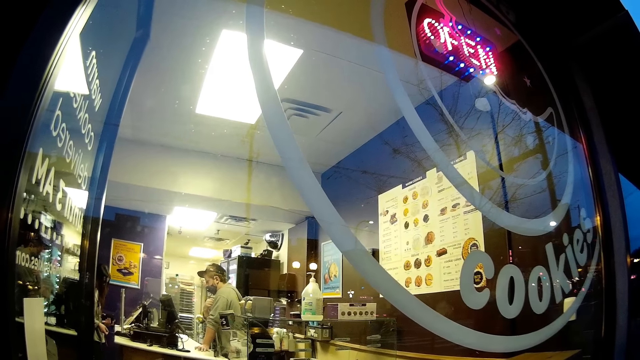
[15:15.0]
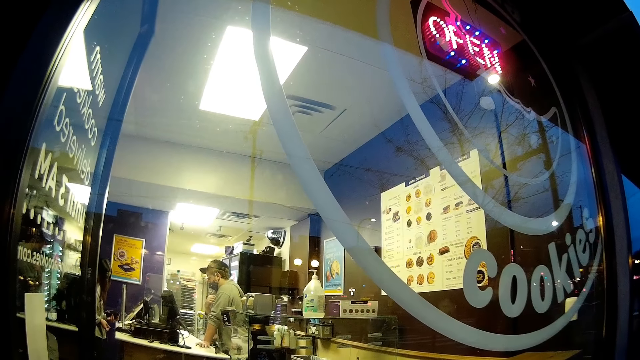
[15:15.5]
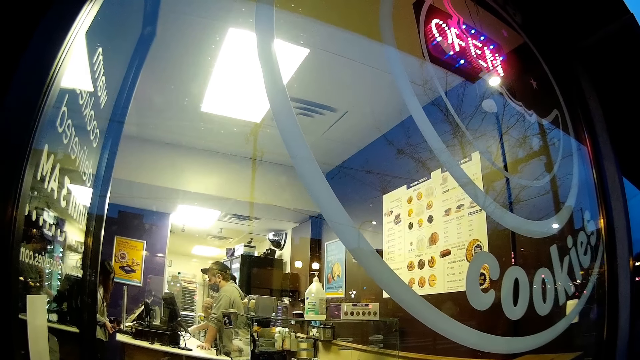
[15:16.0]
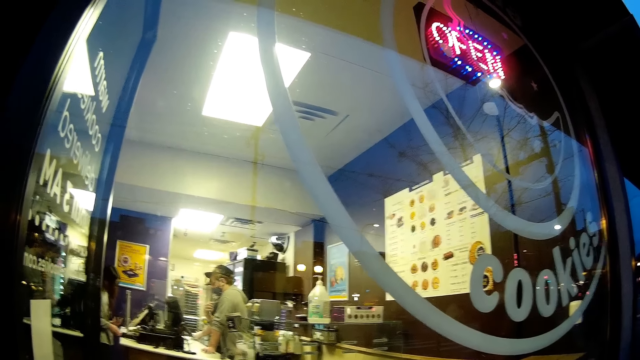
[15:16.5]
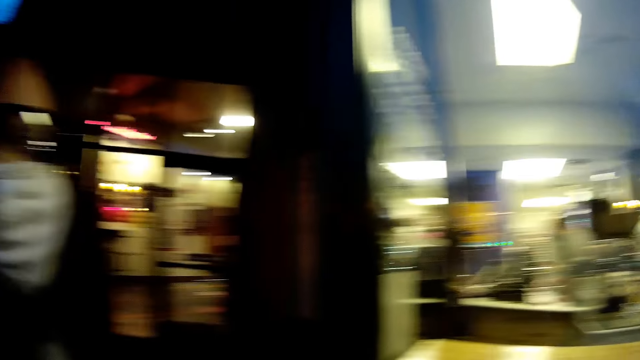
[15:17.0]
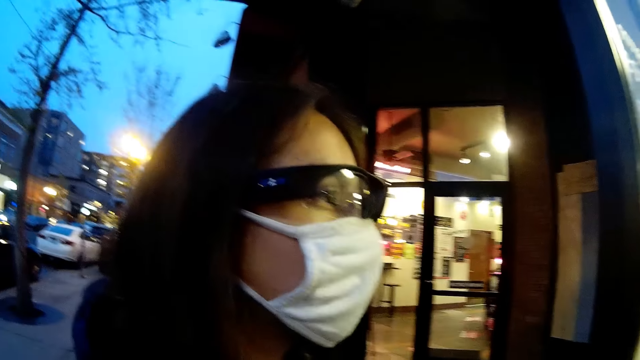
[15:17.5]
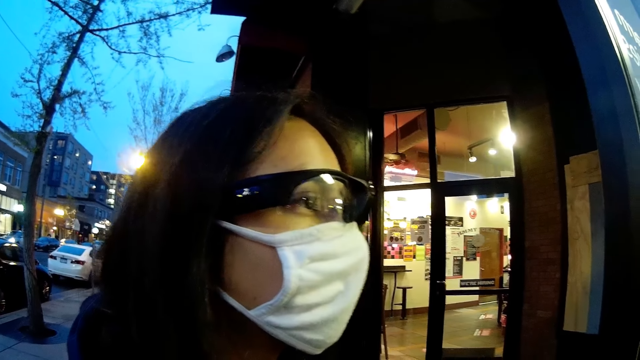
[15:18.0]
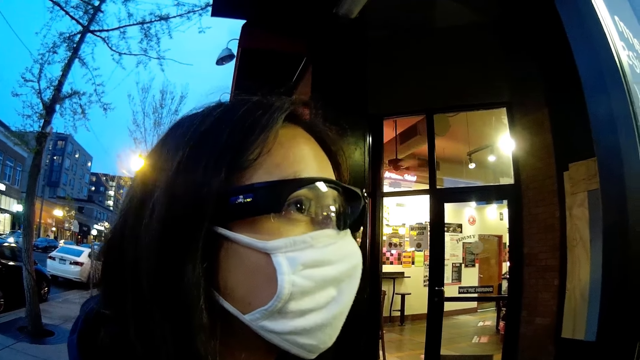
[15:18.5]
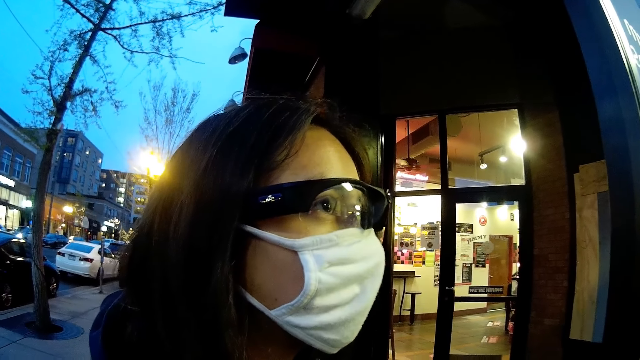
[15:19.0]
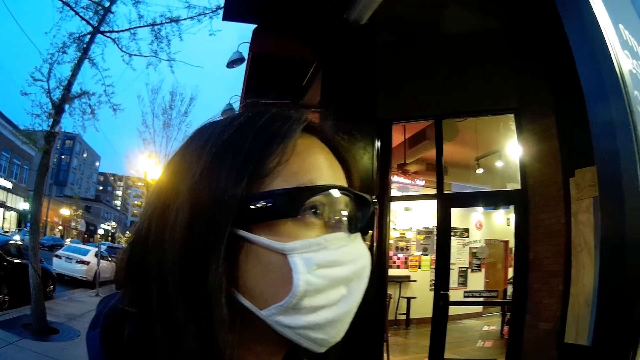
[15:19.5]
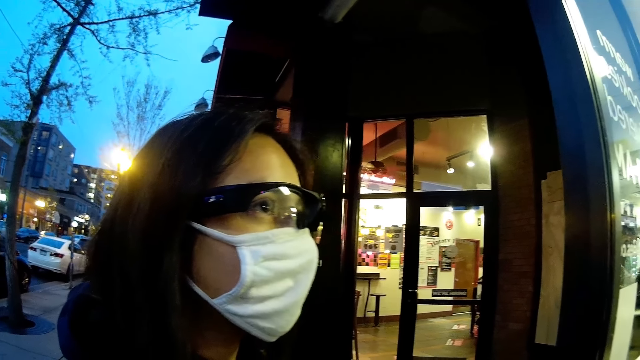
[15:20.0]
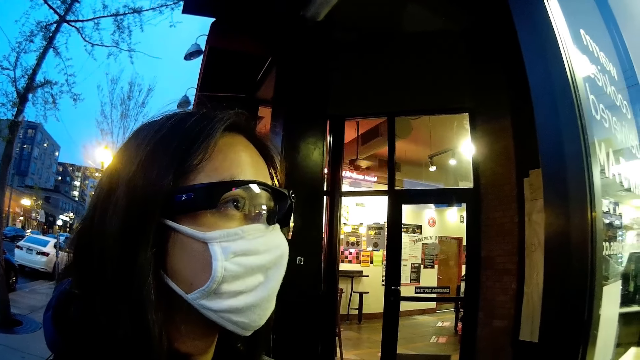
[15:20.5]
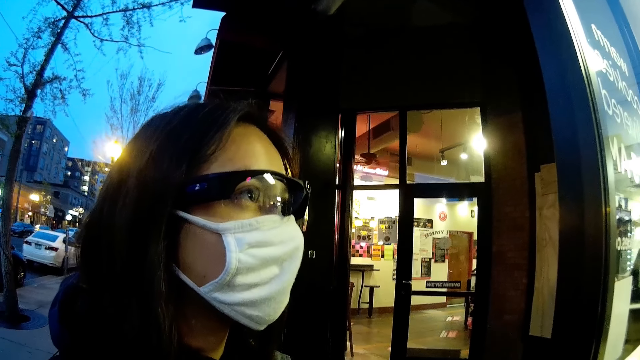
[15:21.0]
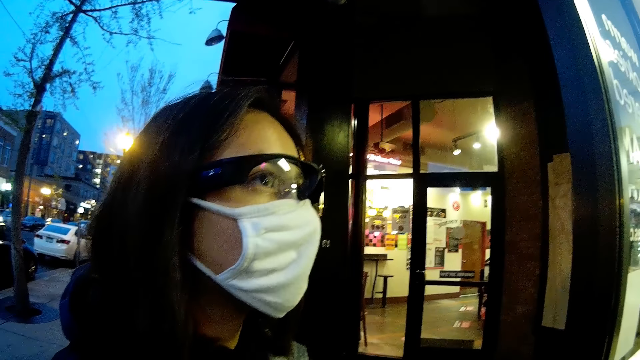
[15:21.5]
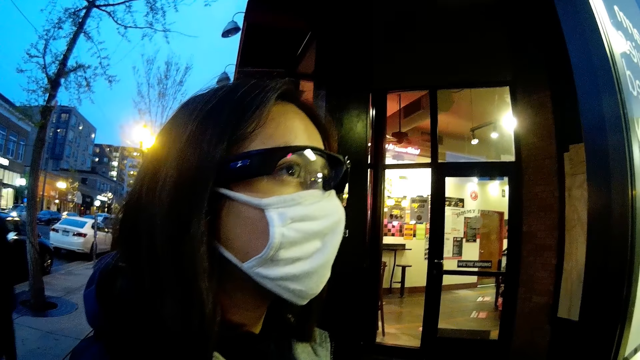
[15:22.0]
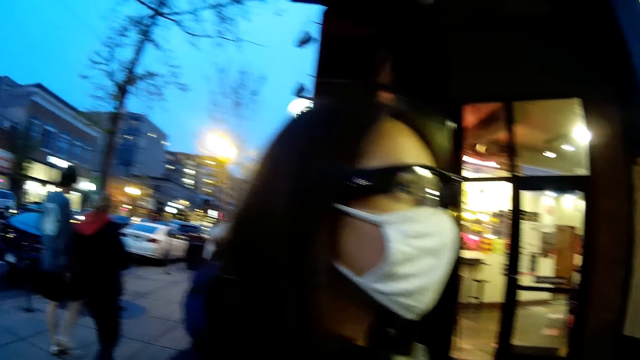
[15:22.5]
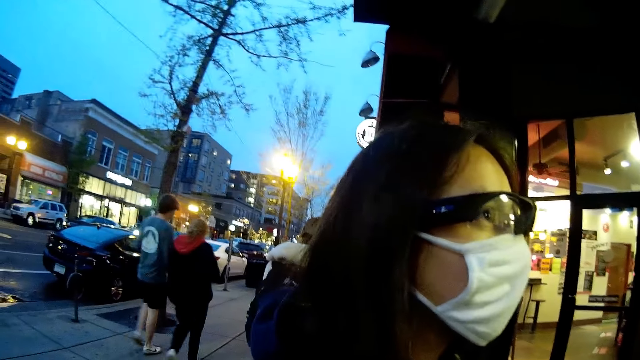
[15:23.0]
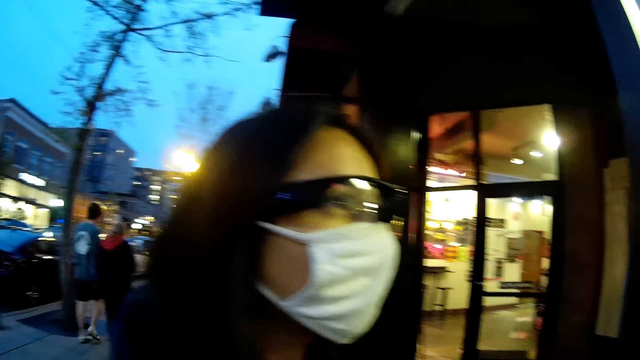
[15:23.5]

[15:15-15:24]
The camera wearer stares around.

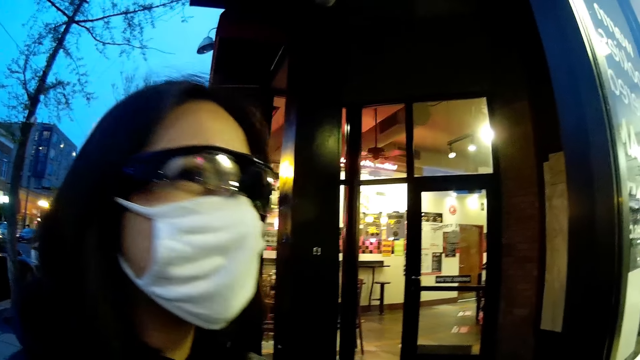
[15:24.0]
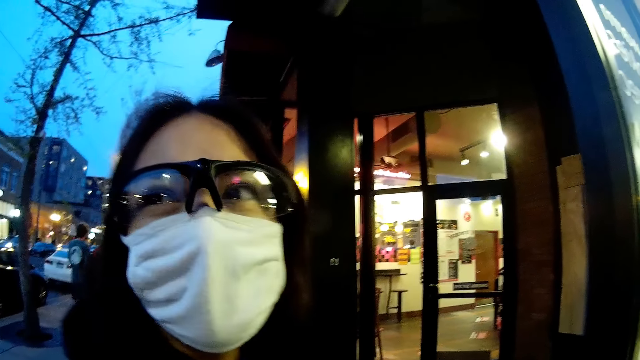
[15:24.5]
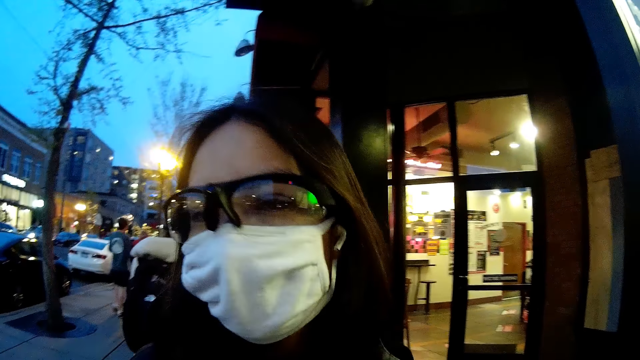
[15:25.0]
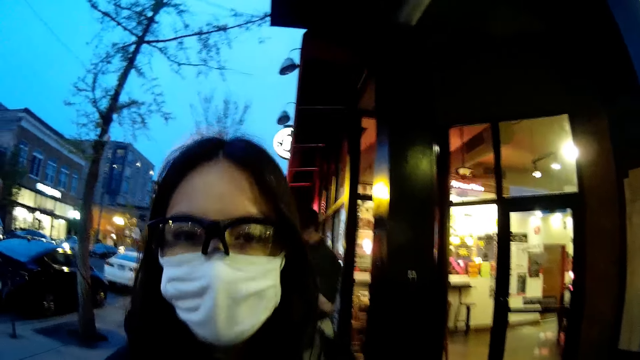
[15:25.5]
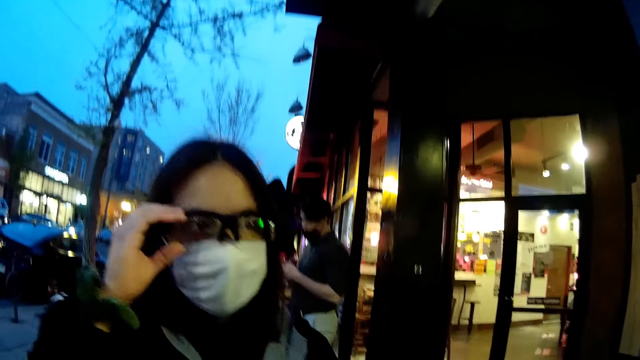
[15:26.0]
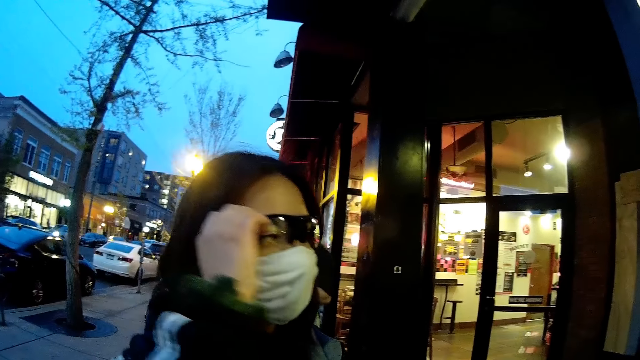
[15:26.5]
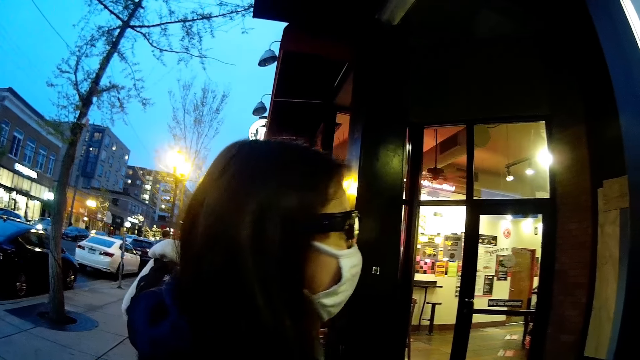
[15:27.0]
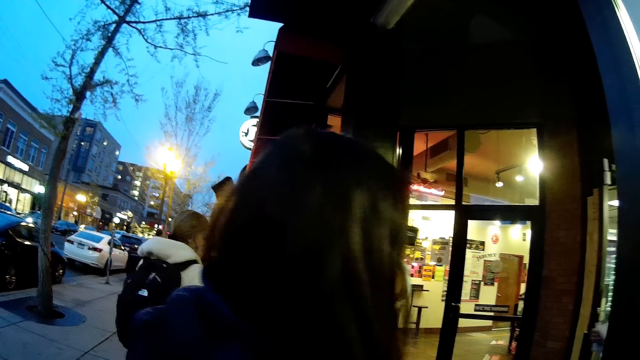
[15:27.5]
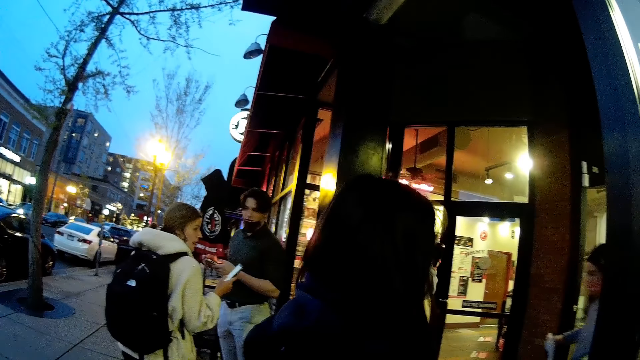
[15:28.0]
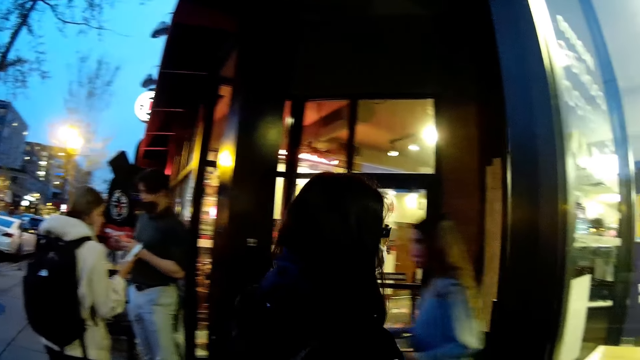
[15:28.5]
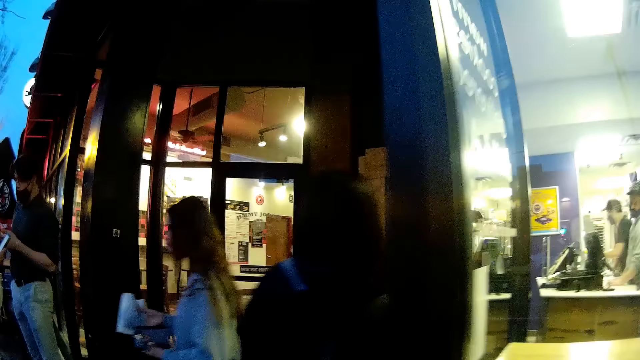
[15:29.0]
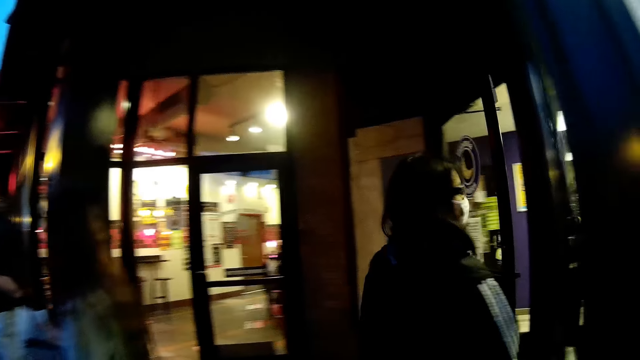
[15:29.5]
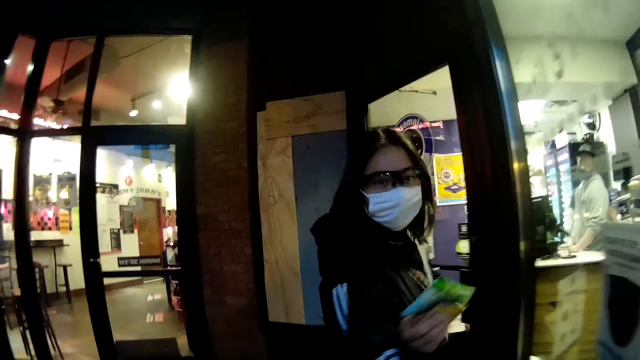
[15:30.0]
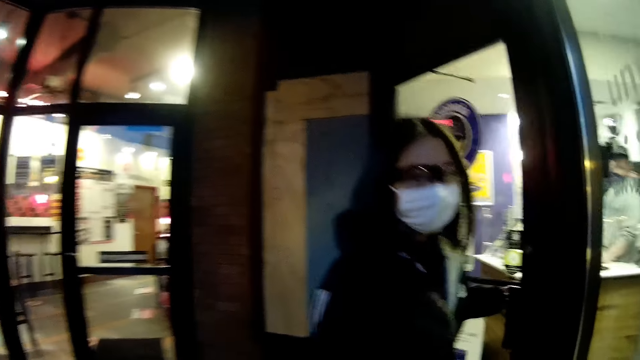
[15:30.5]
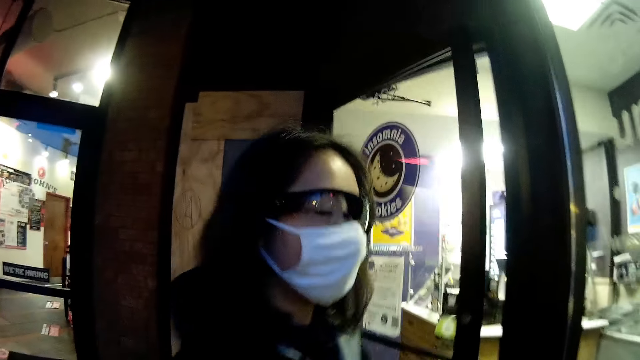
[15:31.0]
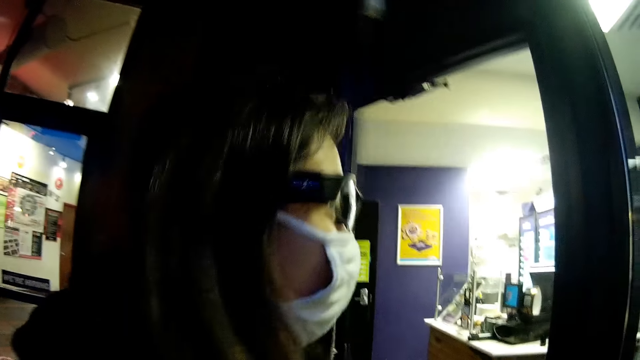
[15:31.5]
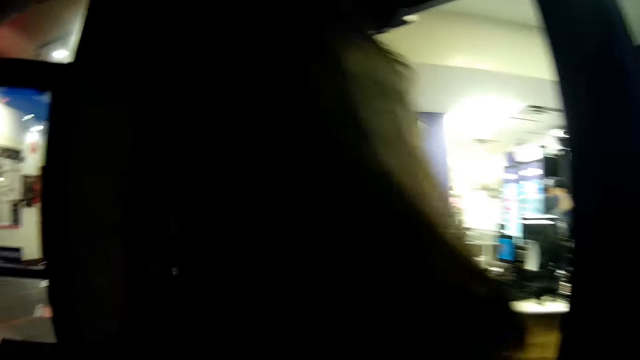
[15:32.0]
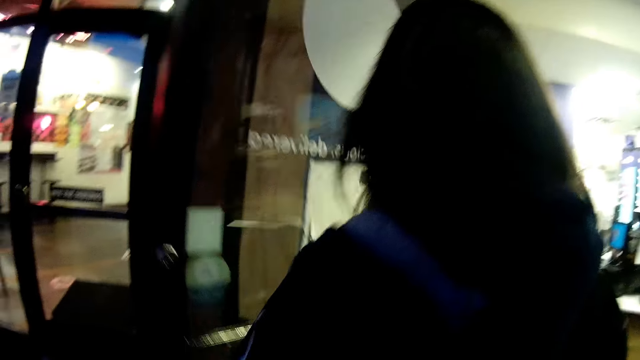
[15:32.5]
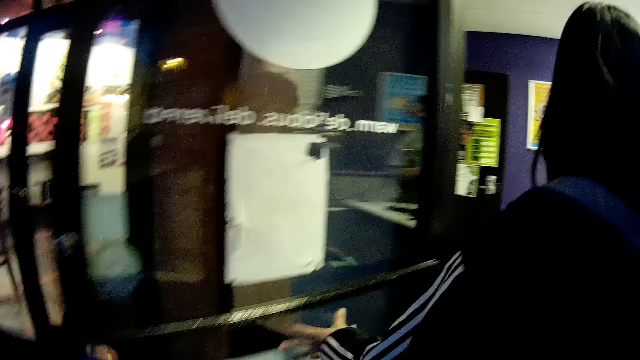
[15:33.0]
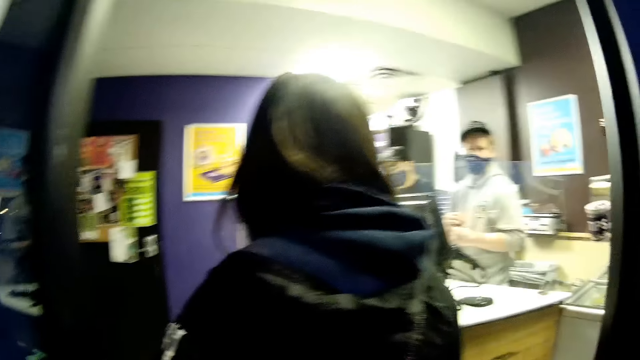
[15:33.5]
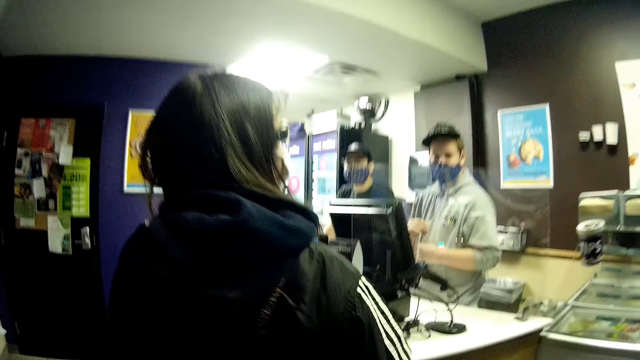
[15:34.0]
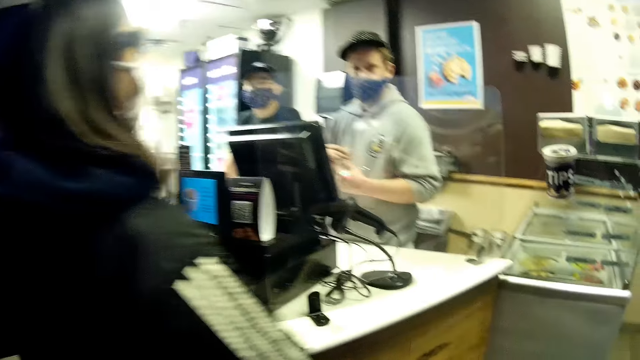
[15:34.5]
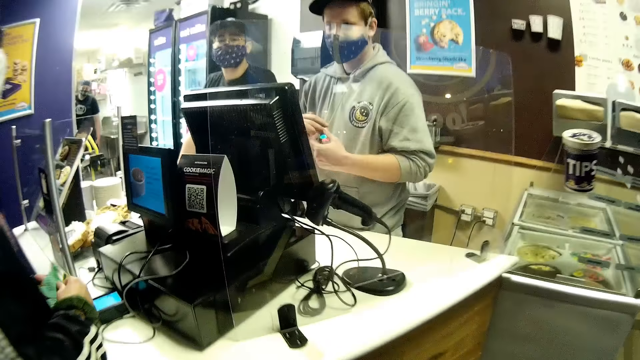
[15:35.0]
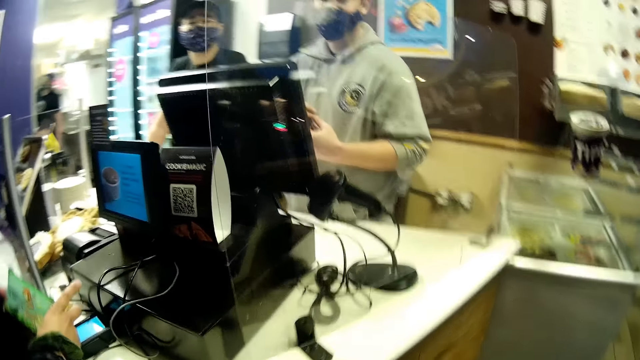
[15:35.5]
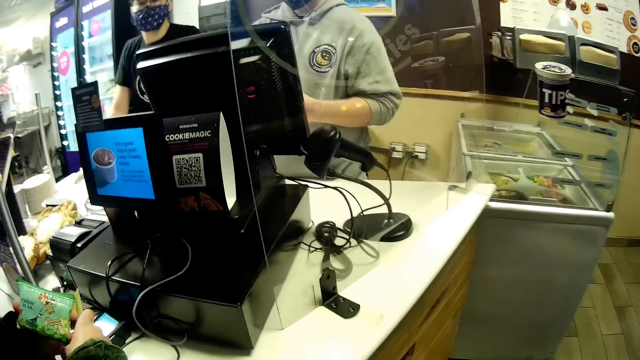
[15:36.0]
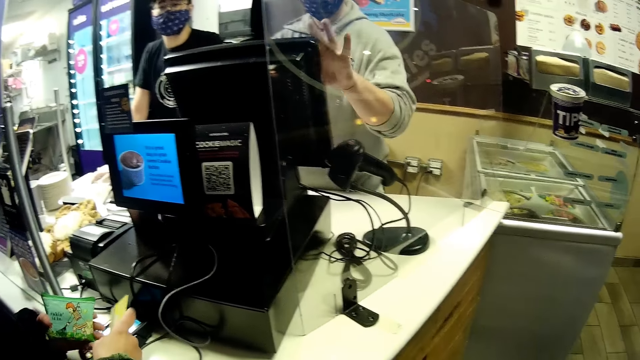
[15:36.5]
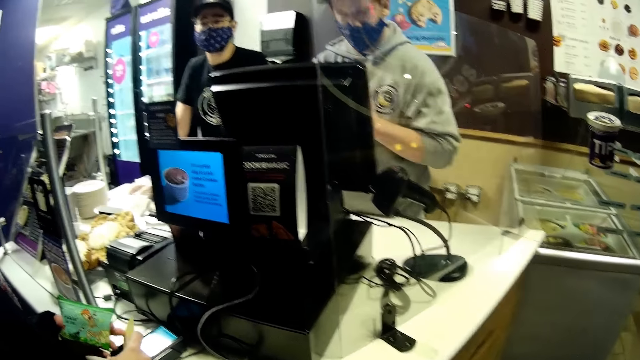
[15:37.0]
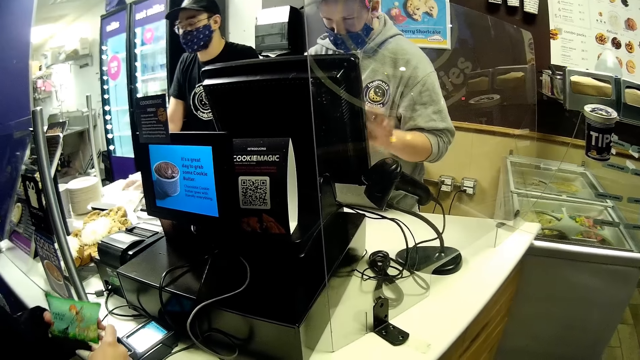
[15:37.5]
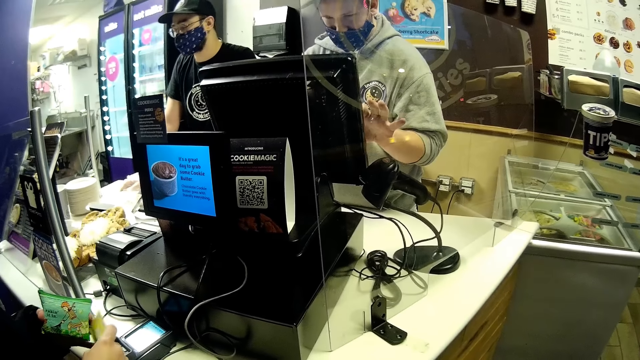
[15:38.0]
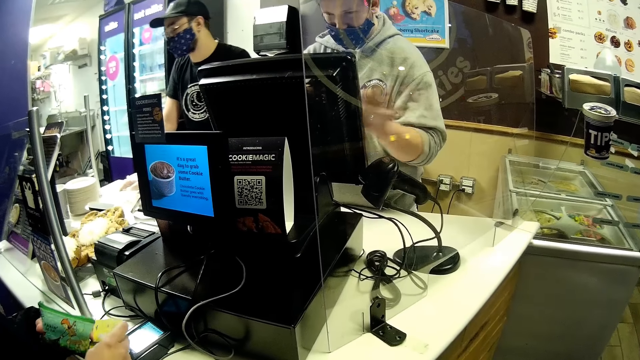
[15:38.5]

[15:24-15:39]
The girl adjusts the pair of glasses on her face with her right hand. The camera wearer walks. The girl opens a door to a snack shop with her left hand. The camera wearer talks to the girl. She holds the door to the snack shop with her left hand. She walks. The girl converses with a cashier in the snack shop. The camera wearer stares at the computers.
